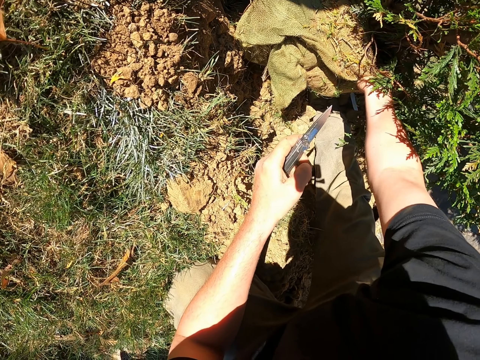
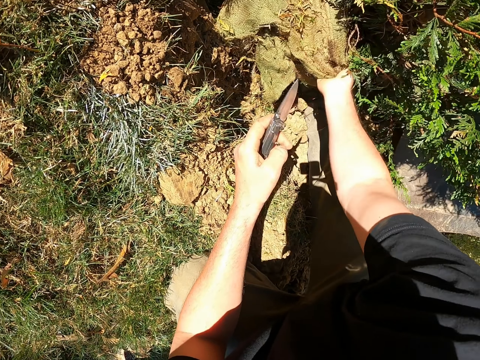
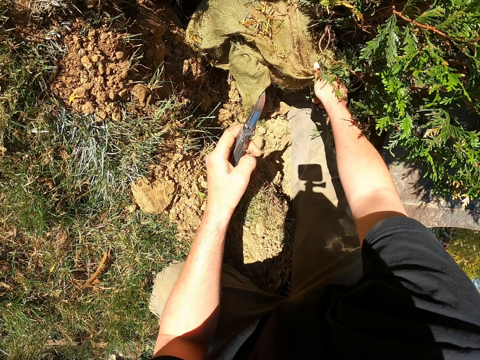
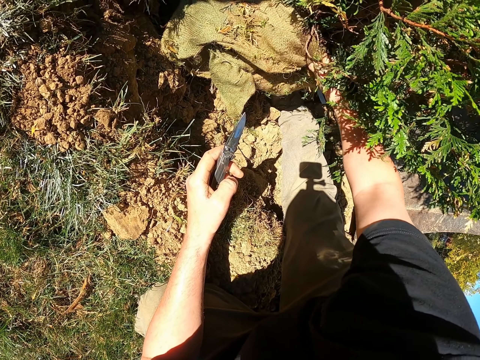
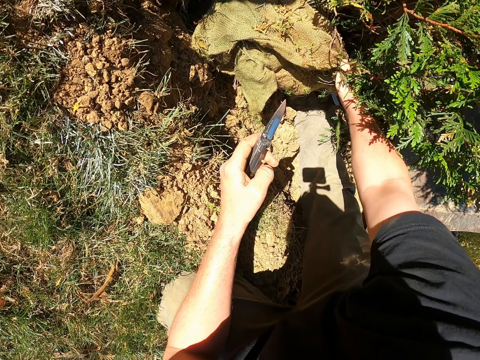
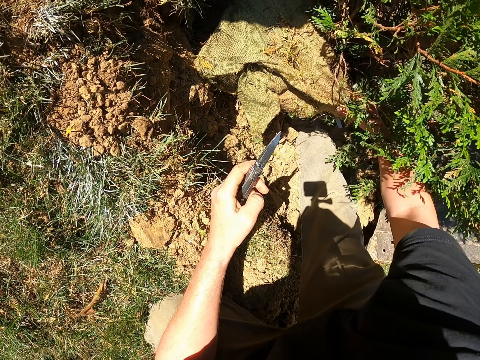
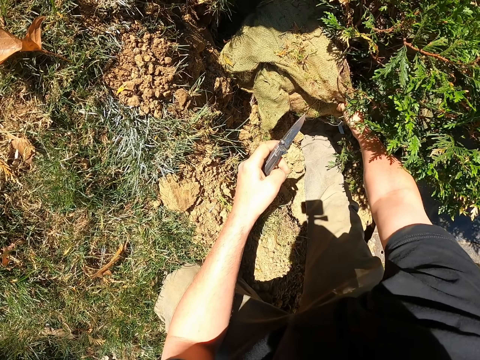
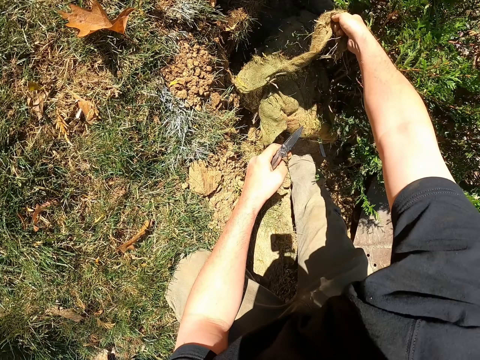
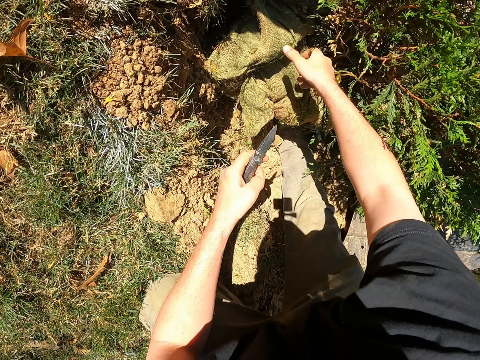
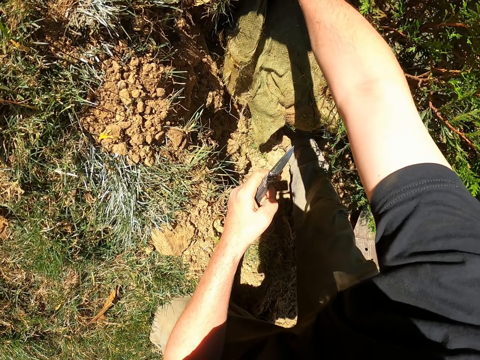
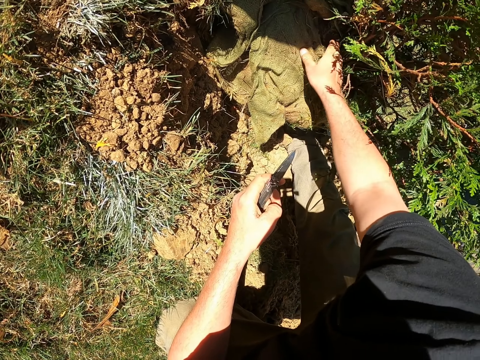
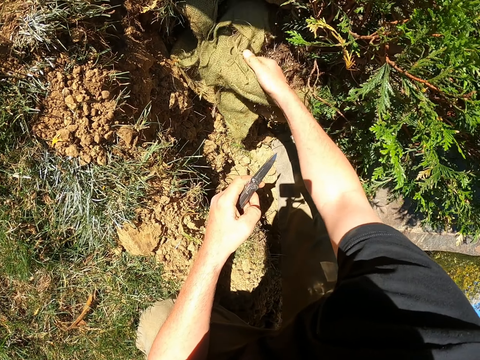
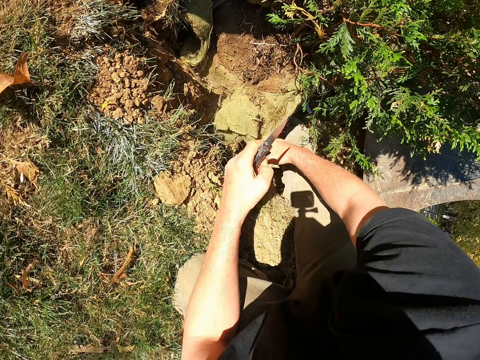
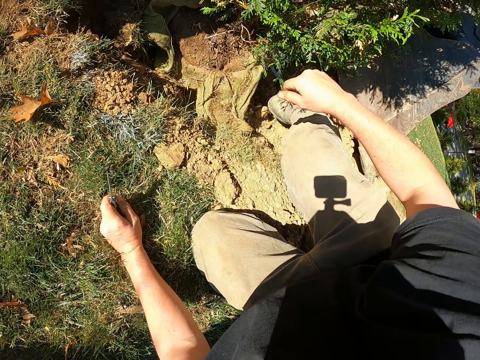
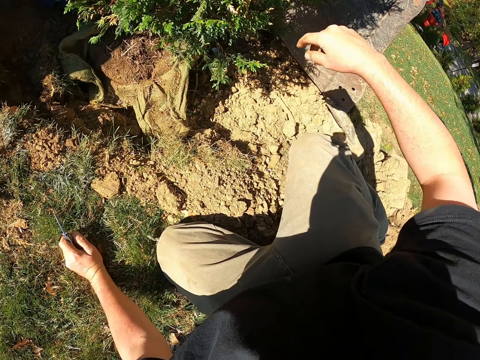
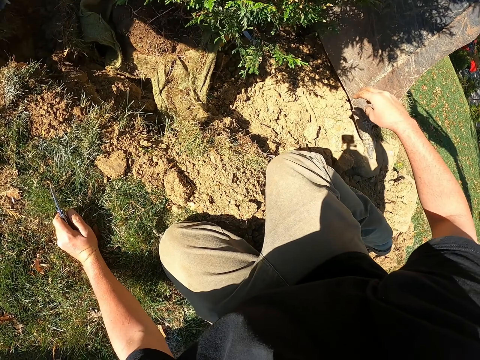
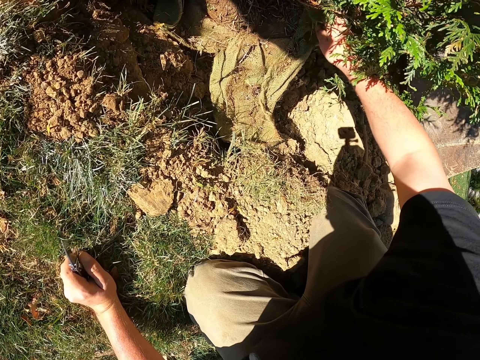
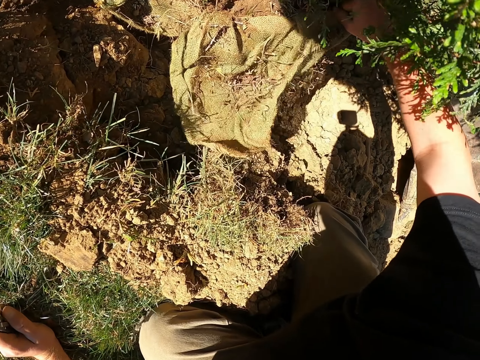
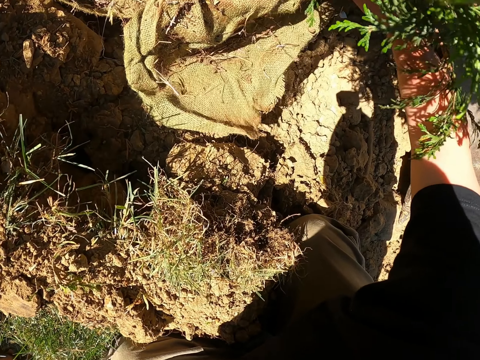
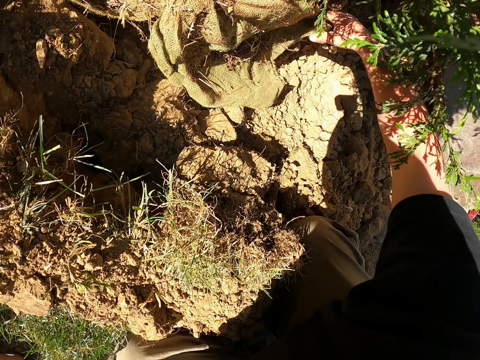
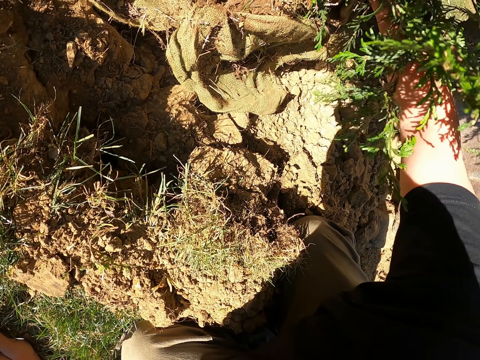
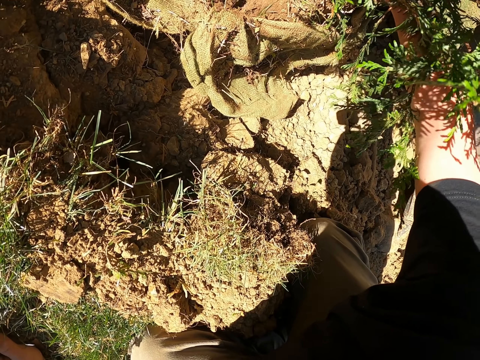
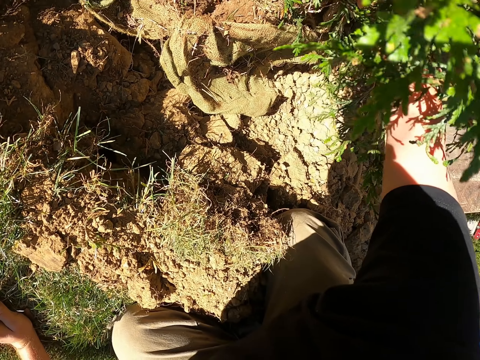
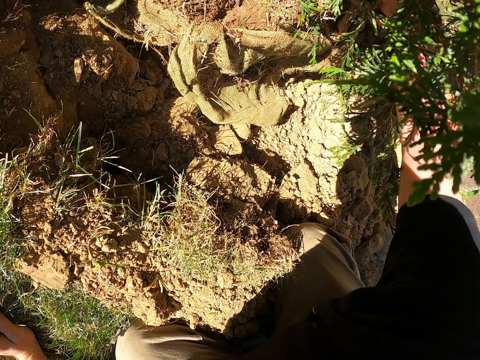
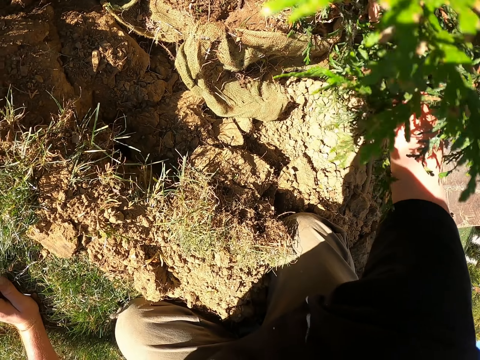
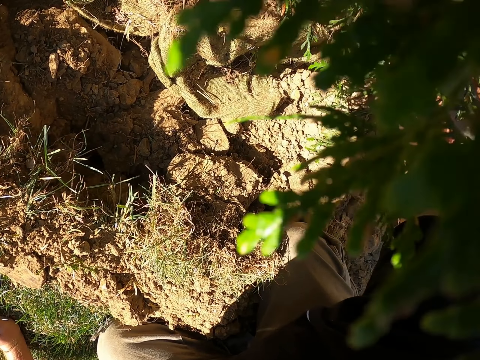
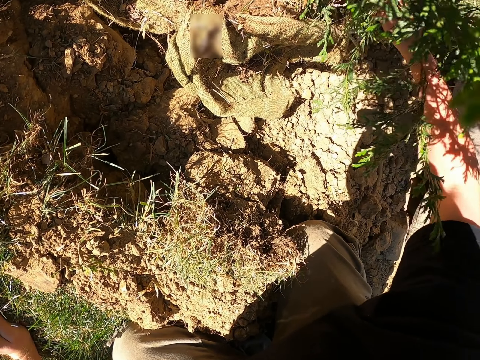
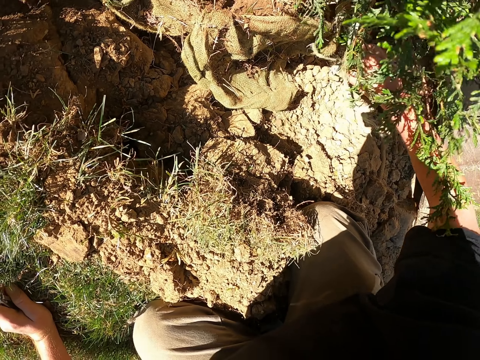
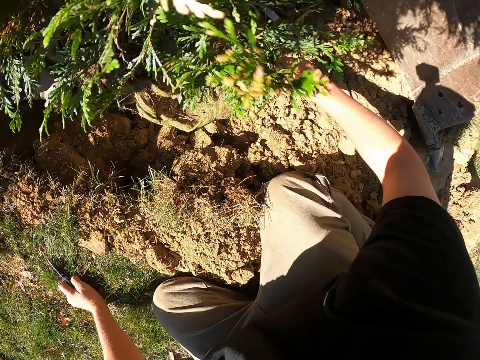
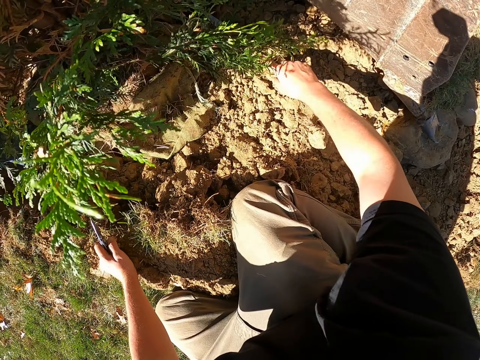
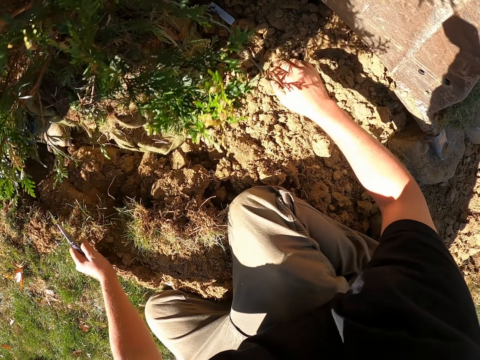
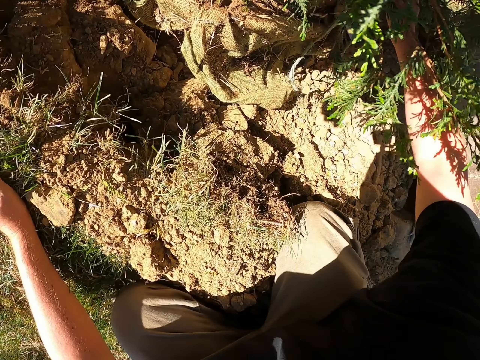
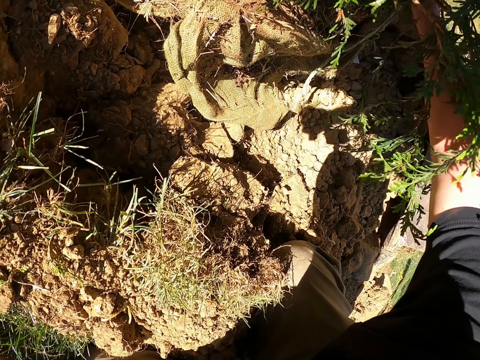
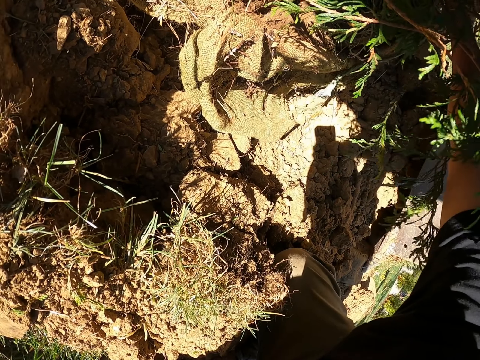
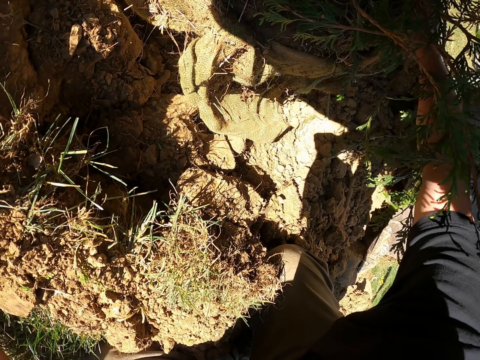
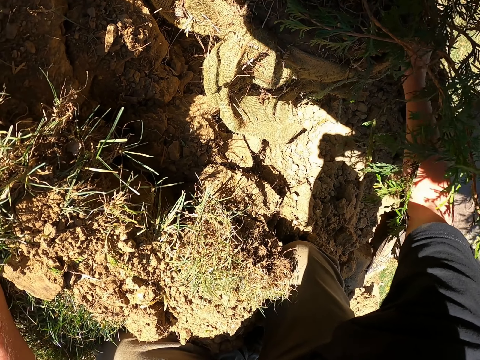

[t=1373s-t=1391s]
The camera wearer lifts hands up. They shake fingers. They hold the sack. They move a hand. They pull a branch. They move the branch. They move the hand back. They hold the branch.

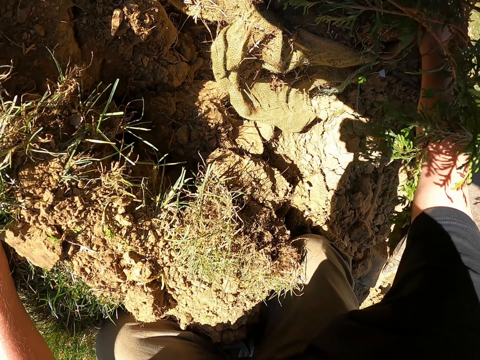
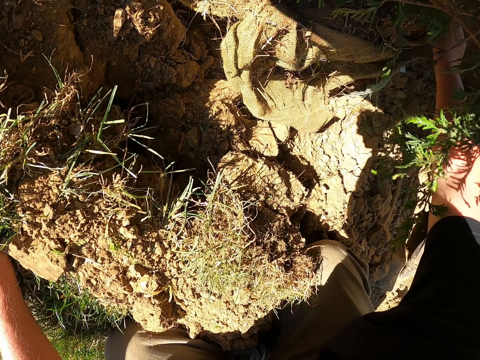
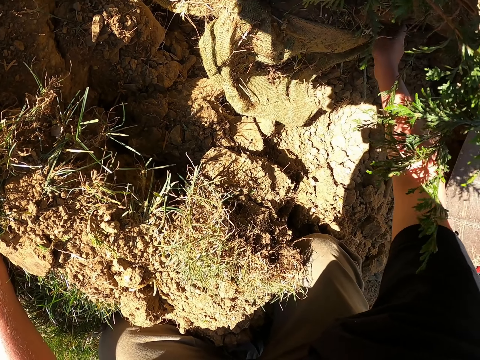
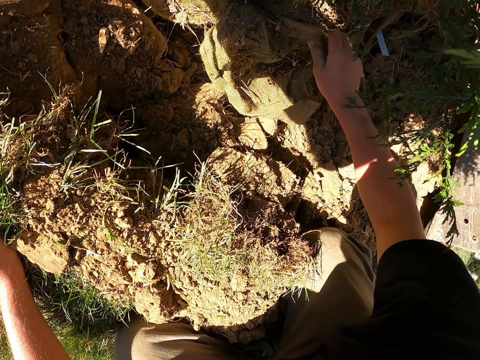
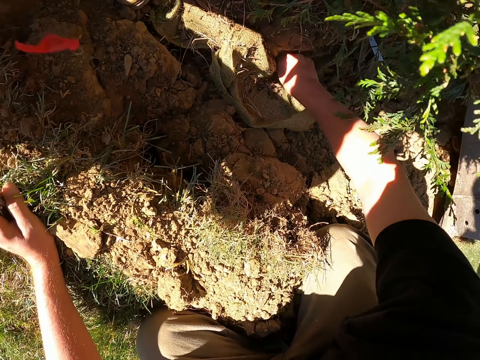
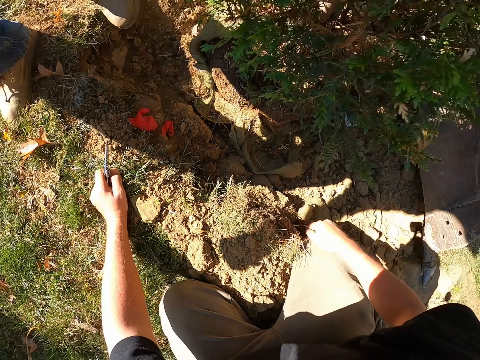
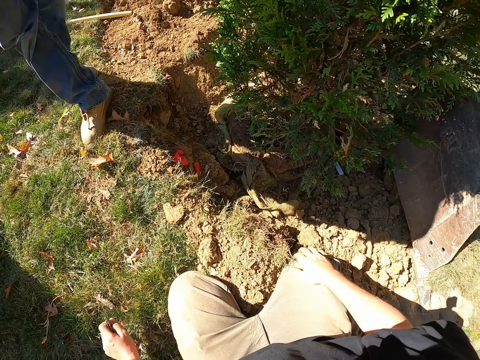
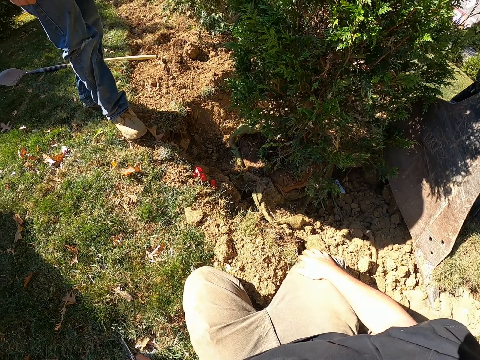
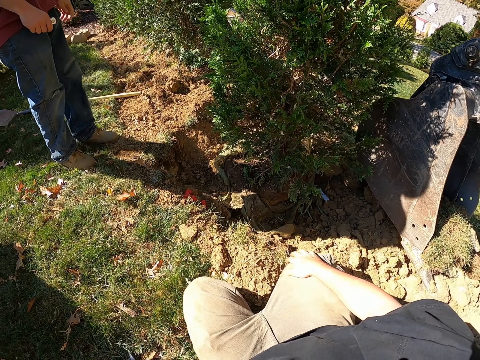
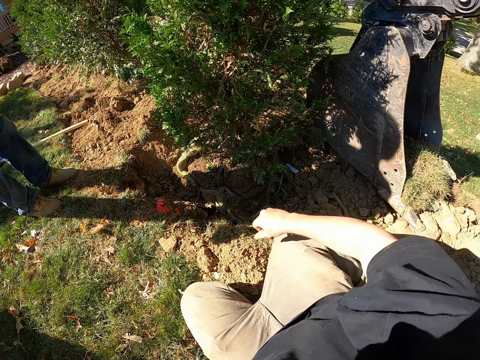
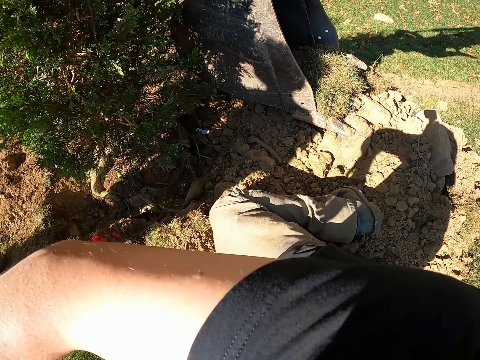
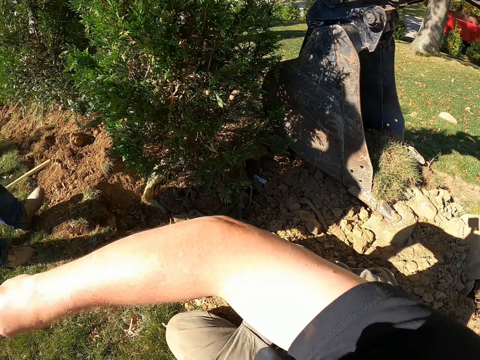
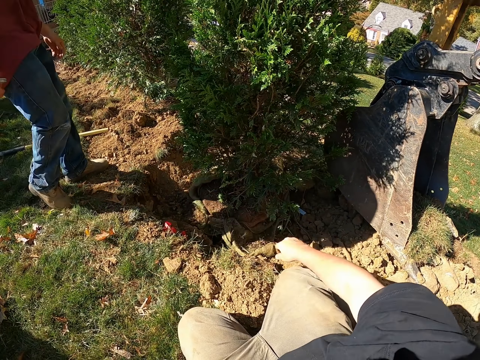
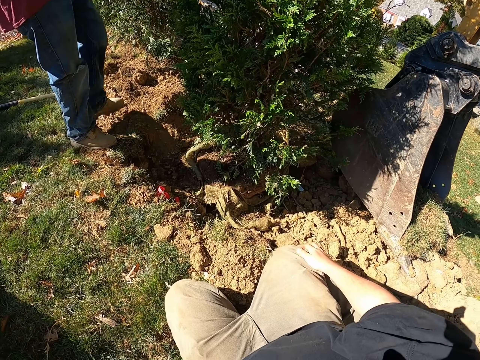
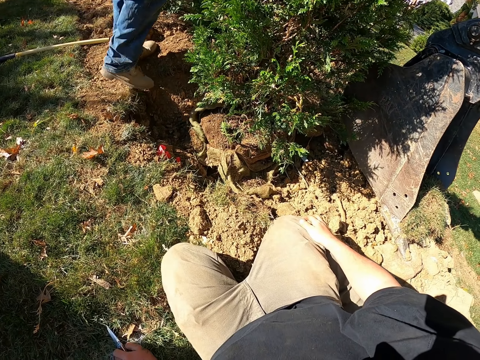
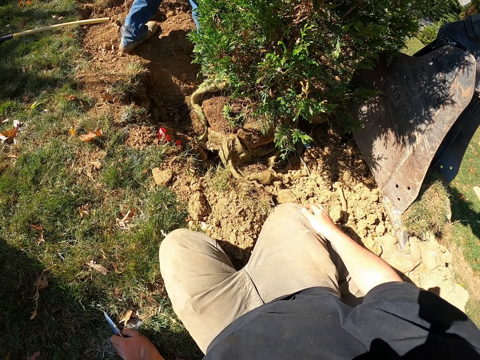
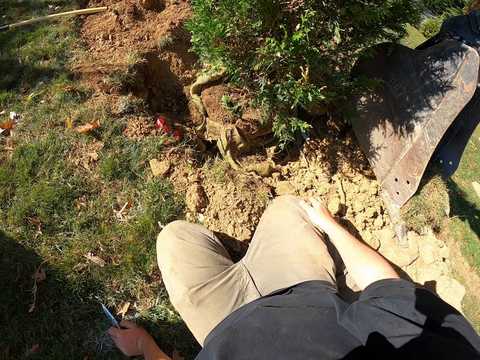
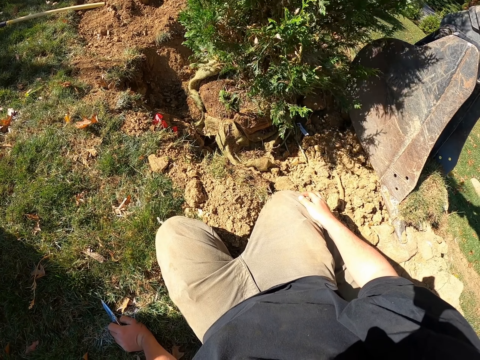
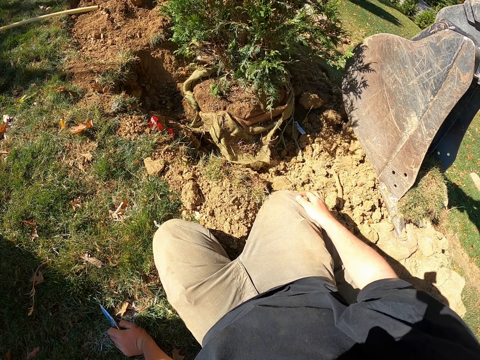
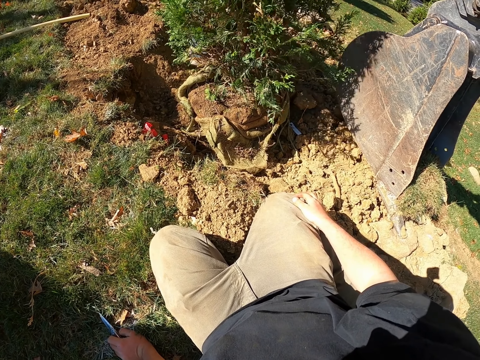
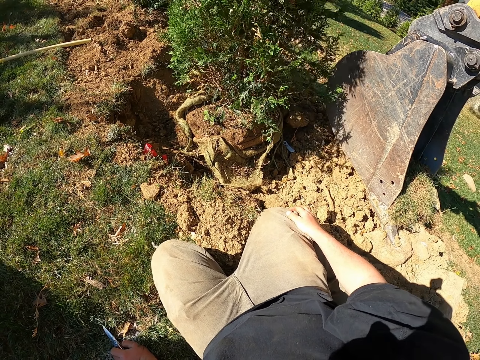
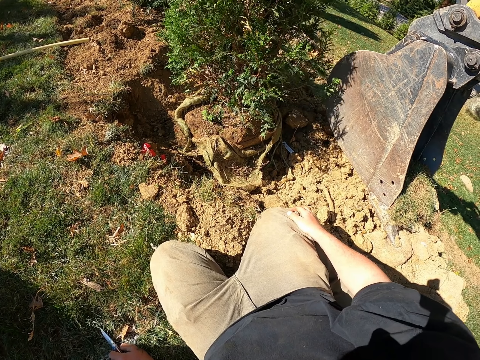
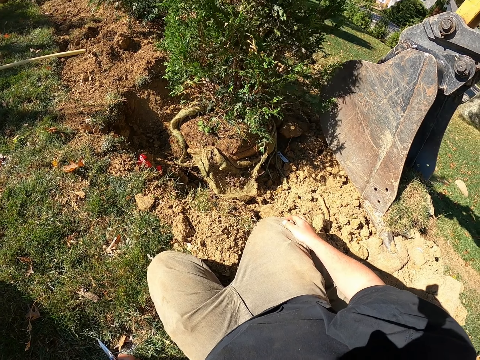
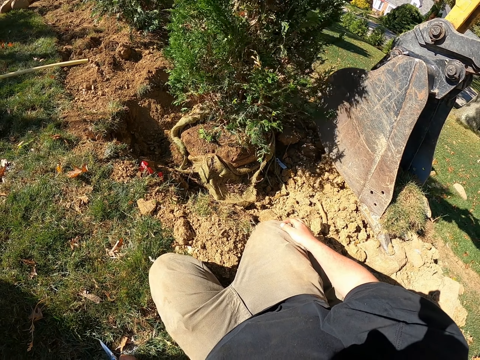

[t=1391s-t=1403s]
The camera wearer folds the sack. They move the hand back and sit up. A man is looking around. The camera wearer moves the hand up. They move the hand down. The man adjusts the plantation.
